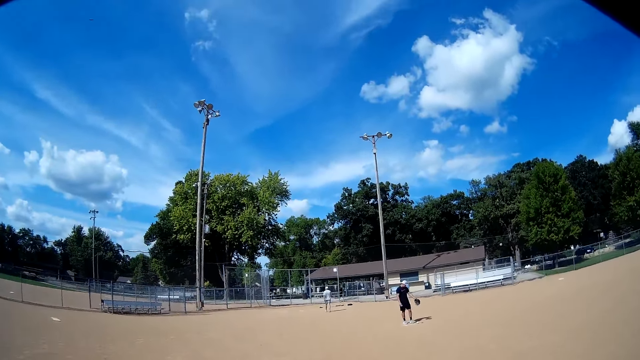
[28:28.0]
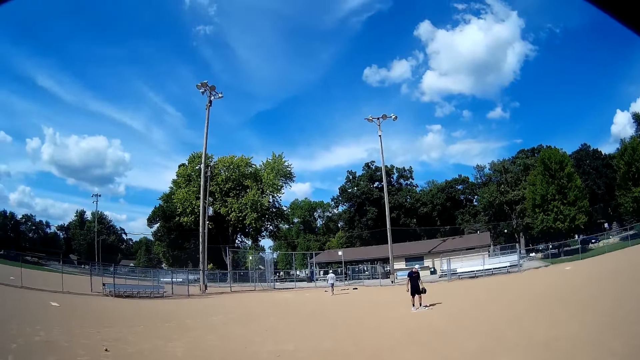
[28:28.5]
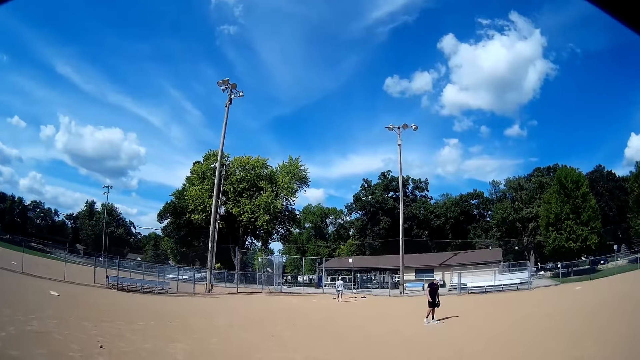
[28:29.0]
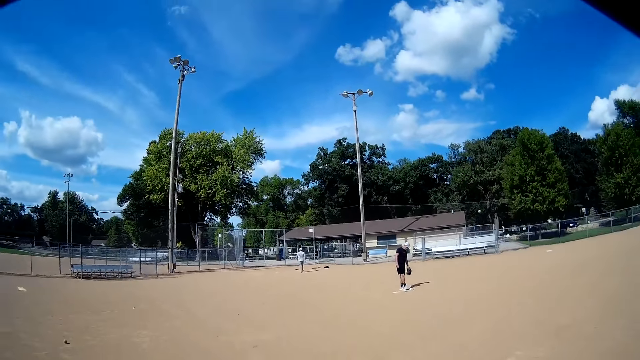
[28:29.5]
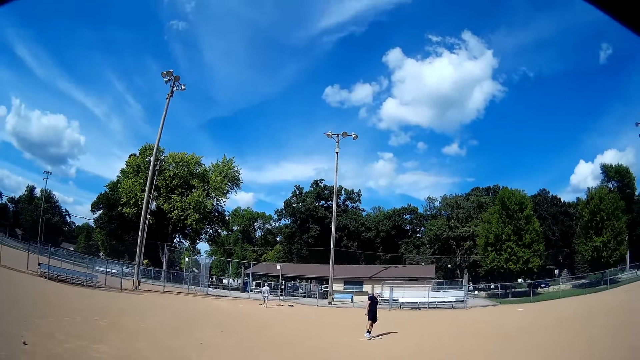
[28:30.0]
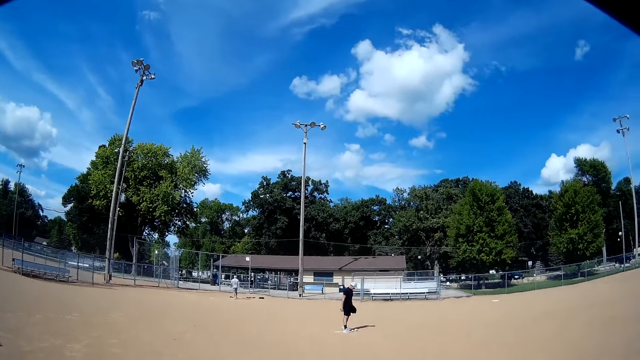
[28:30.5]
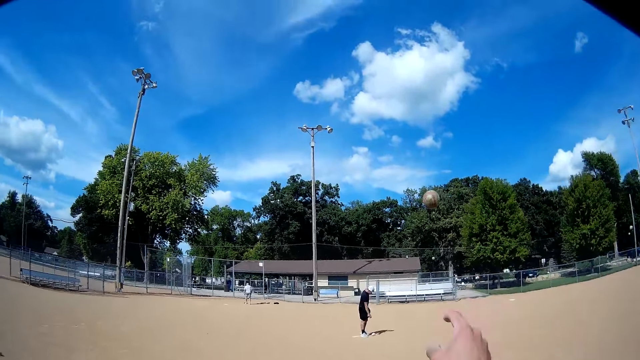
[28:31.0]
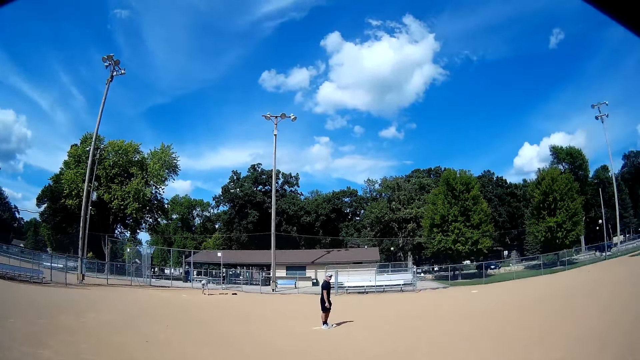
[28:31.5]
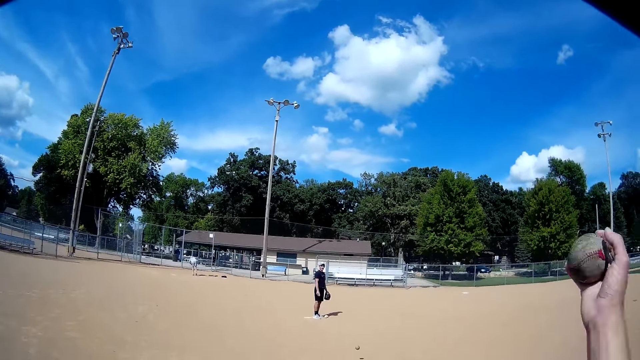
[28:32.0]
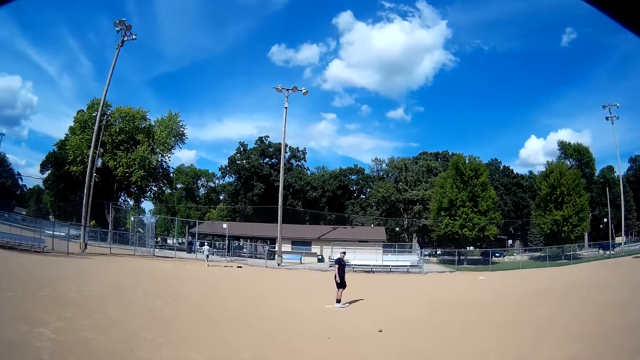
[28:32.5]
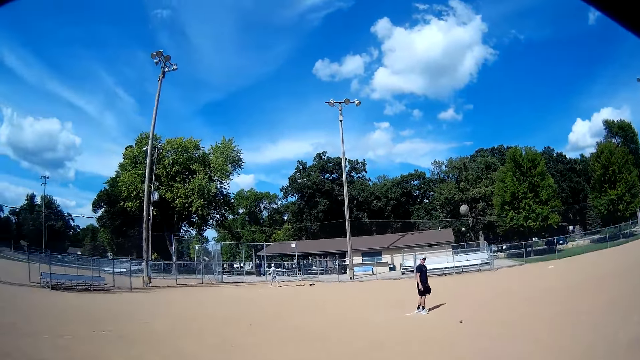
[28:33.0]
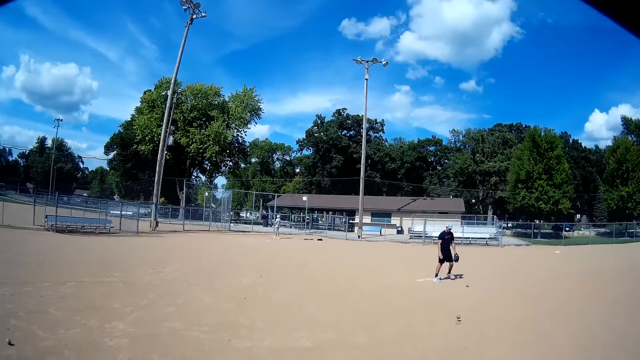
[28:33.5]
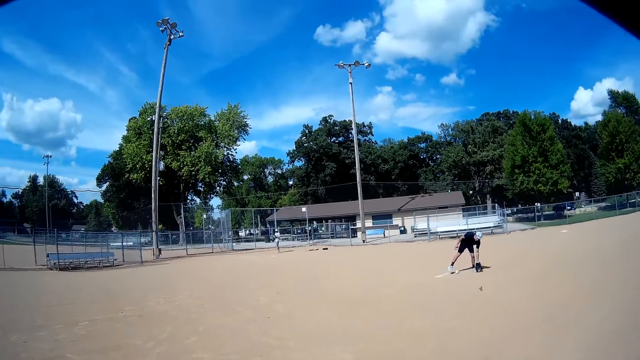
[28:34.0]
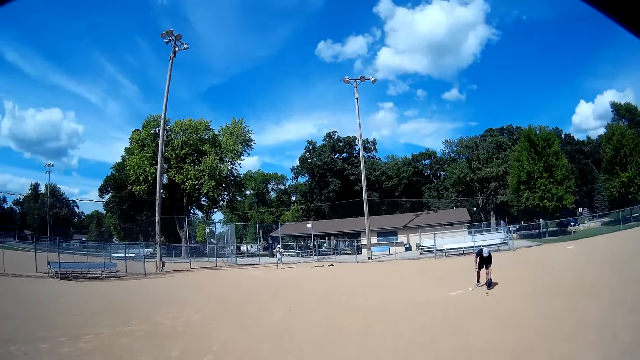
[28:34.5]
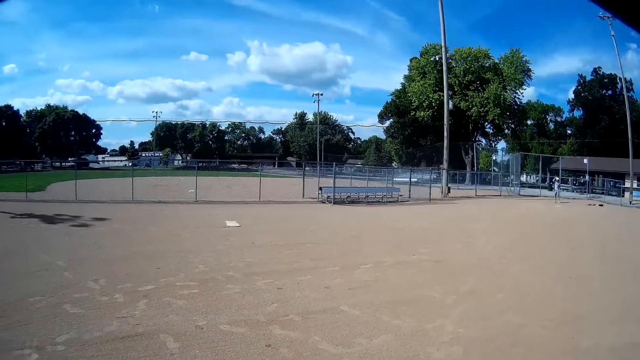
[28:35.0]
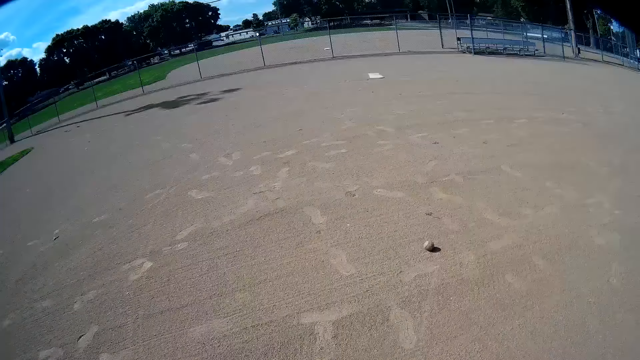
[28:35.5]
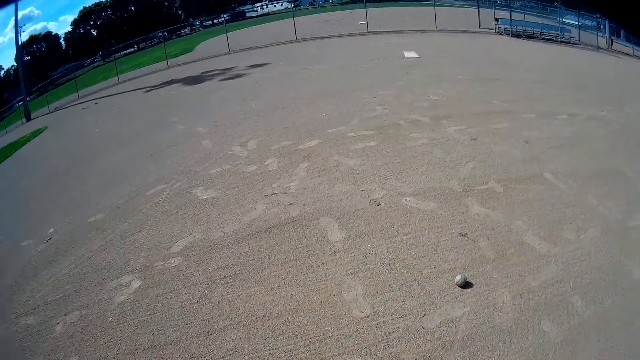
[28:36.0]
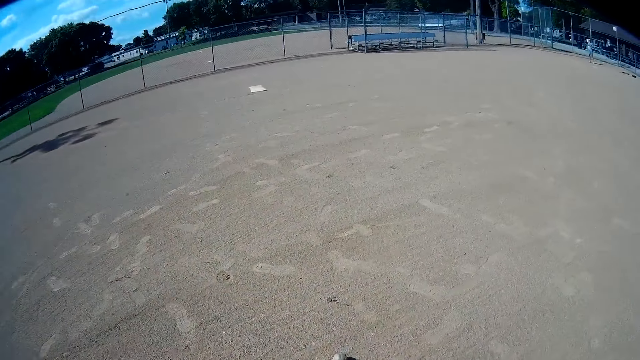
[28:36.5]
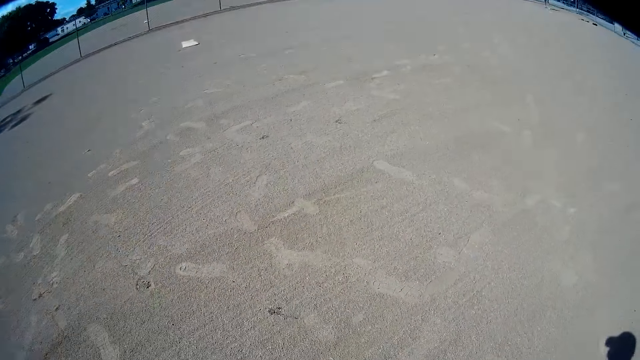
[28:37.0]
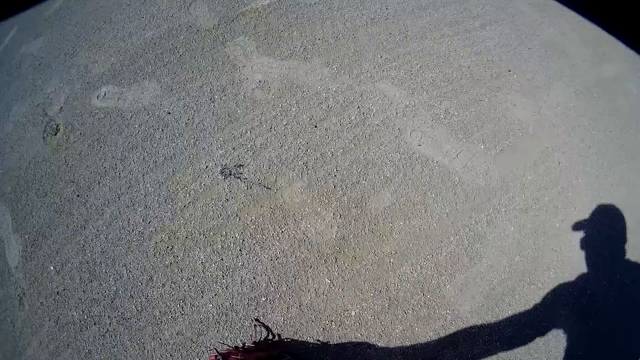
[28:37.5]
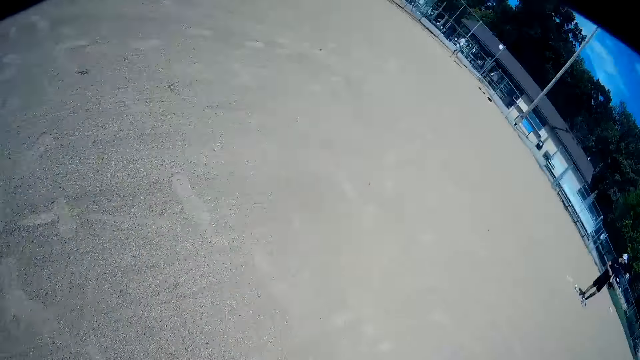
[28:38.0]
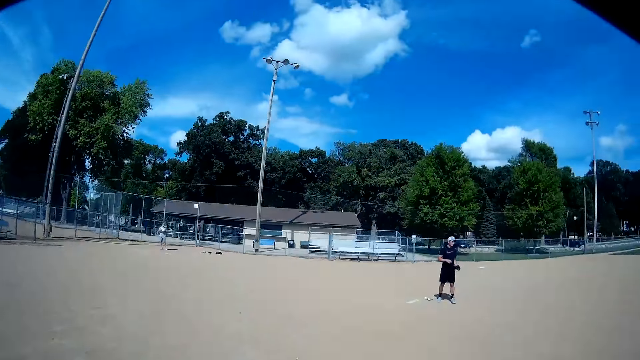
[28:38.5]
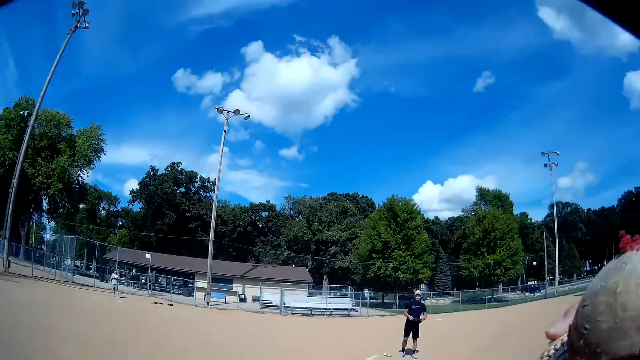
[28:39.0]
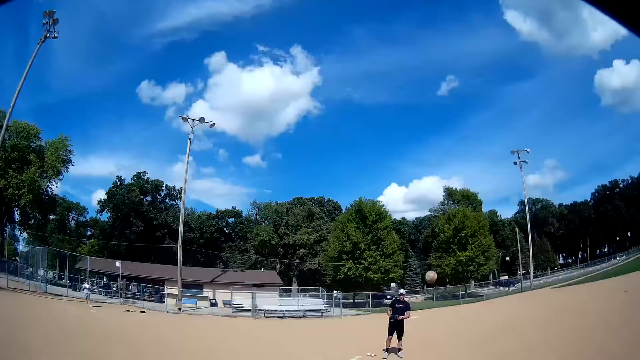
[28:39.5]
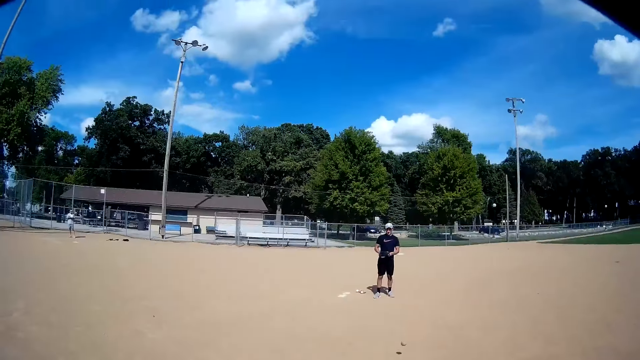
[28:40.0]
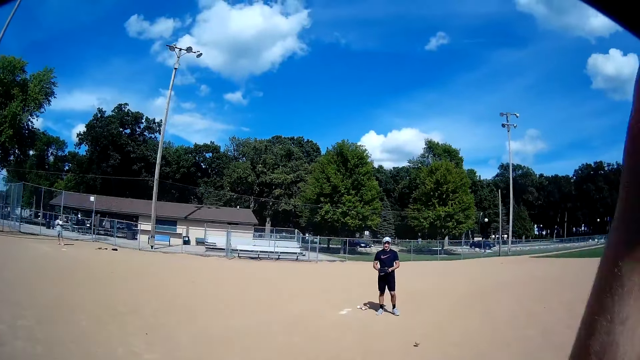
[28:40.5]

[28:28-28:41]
The camera wearer throws a ball to a man. They throw another ball to the man again. The man picks the balls from the ground. The camera wearer walks towards a ball. They pick another ball from the ground. They throw more balls to the man again.

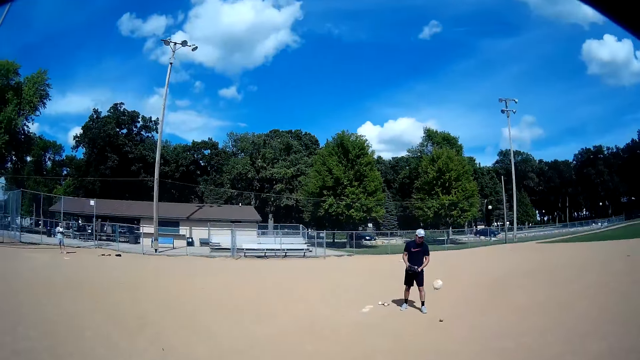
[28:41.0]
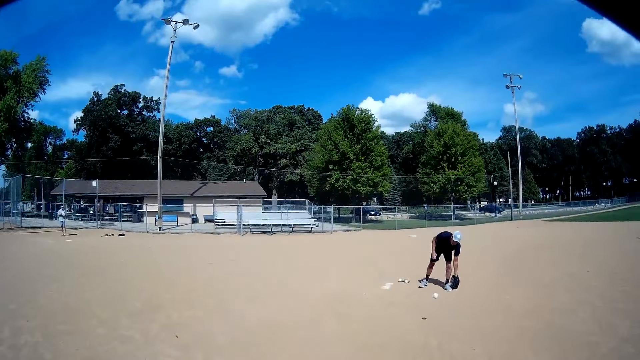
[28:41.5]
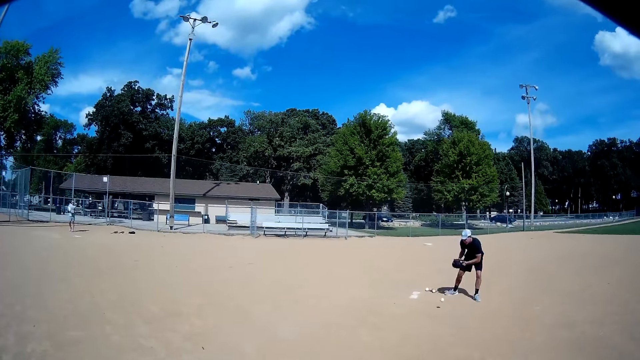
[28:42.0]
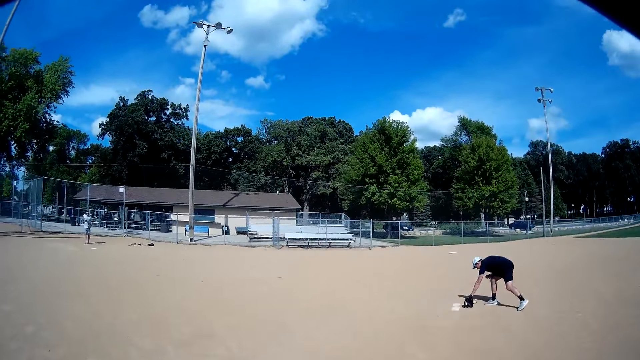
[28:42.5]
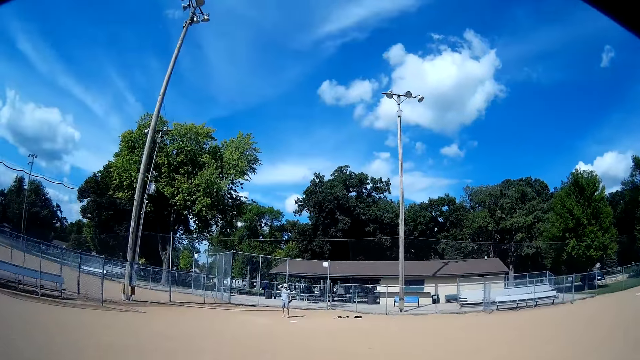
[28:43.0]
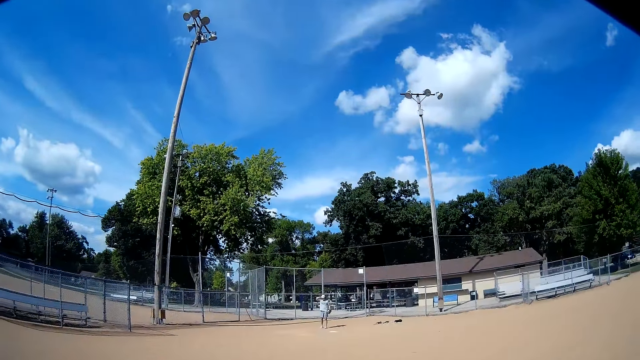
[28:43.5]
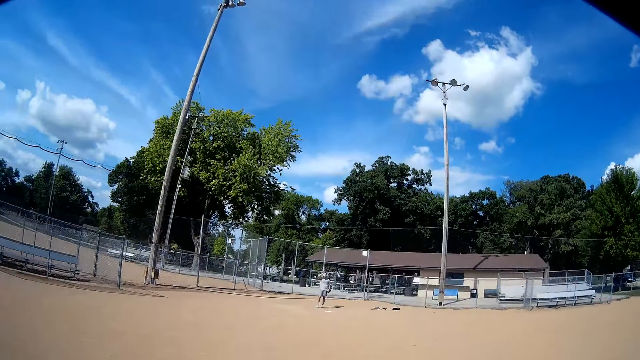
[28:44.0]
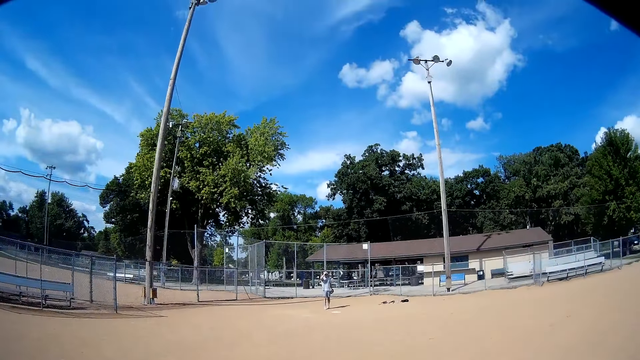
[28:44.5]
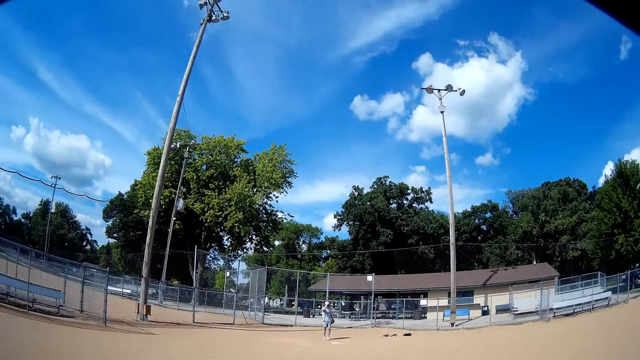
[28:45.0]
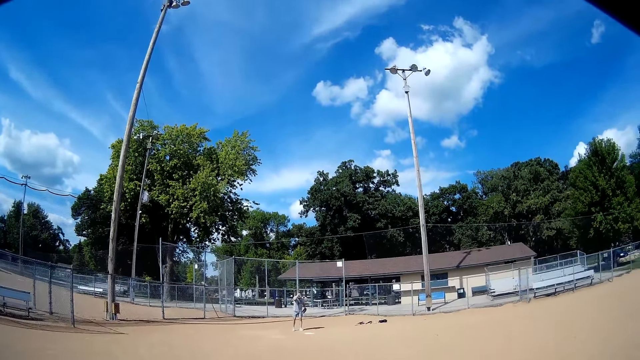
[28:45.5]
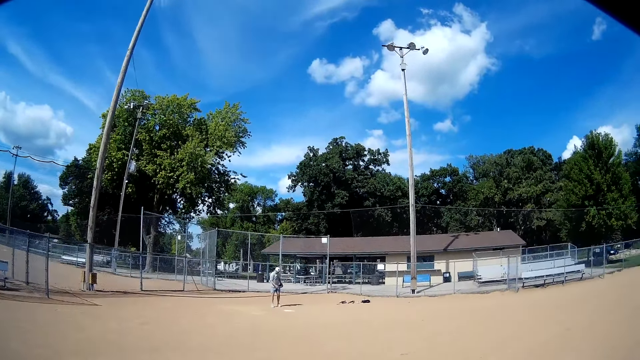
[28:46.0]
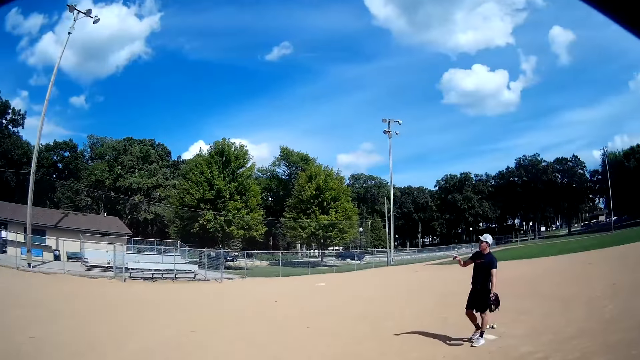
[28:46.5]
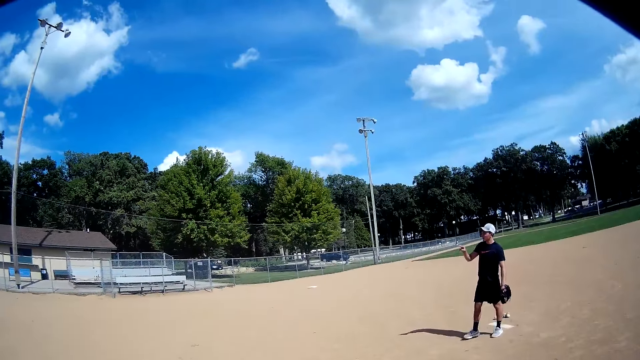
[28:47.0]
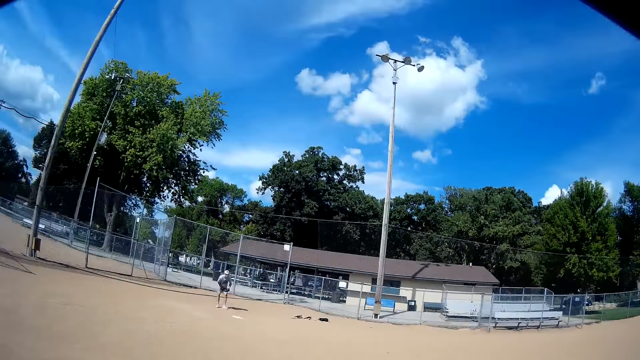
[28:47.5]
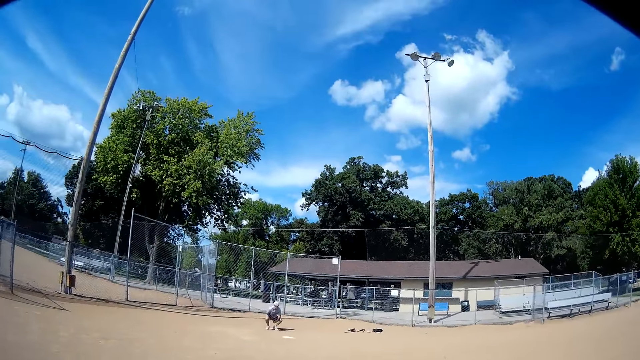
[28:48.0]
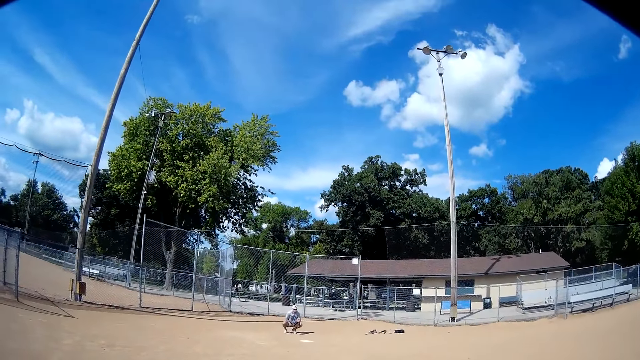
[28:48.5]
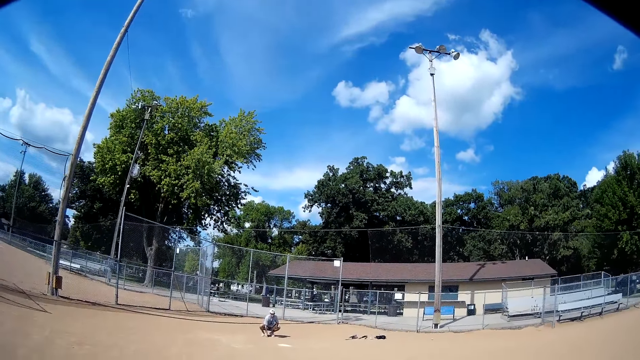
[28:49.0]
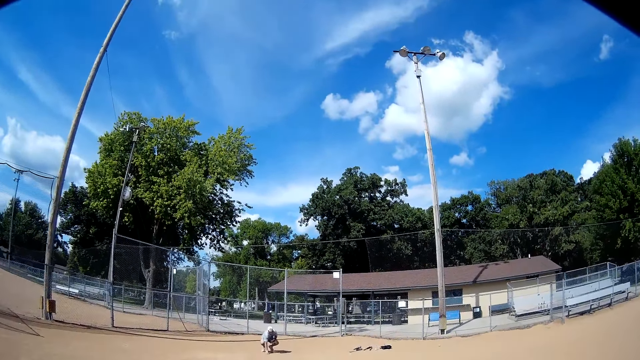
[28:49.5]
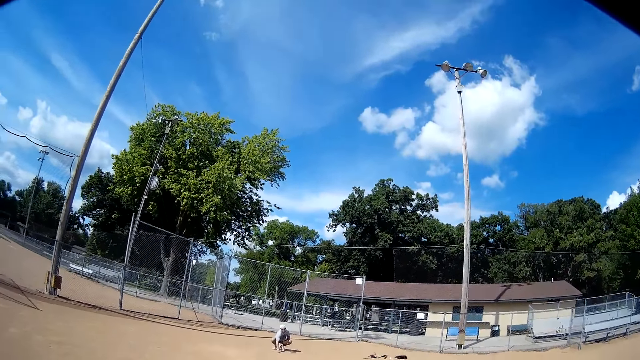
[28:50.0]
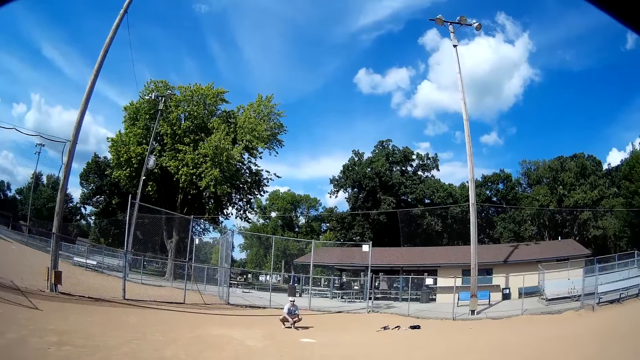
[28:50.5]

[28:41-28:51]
A man picks the balls from the ground. The camera wearer looks at another man. The first man interacts with the other man. The other man crouches.
